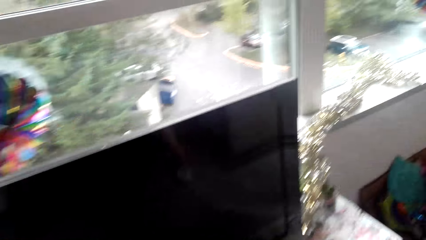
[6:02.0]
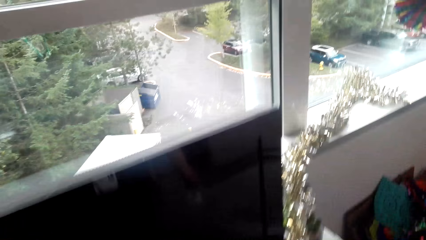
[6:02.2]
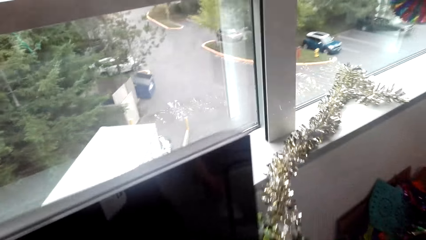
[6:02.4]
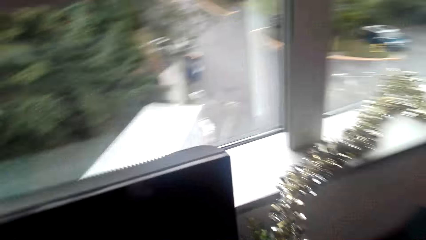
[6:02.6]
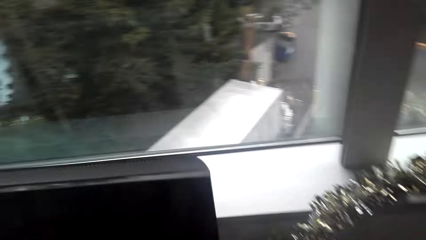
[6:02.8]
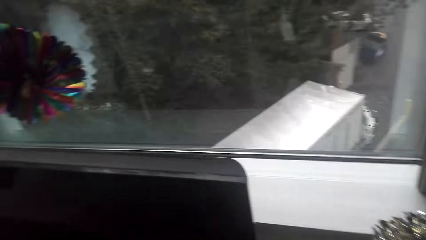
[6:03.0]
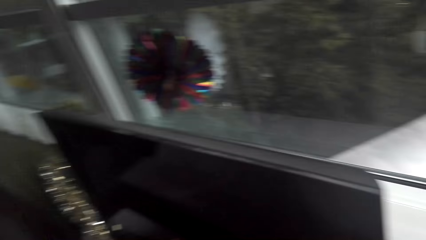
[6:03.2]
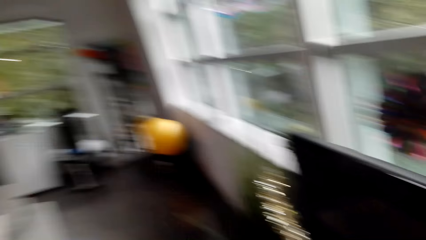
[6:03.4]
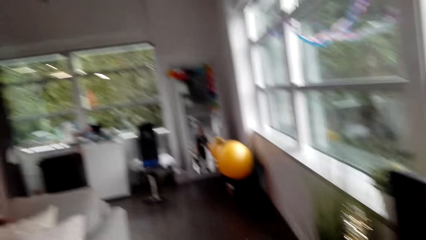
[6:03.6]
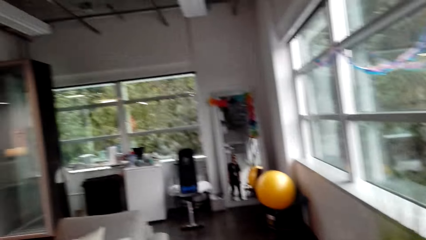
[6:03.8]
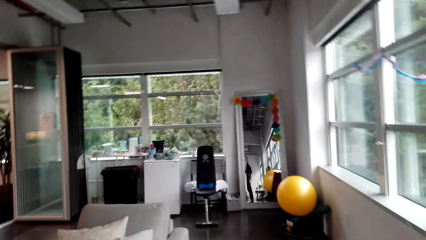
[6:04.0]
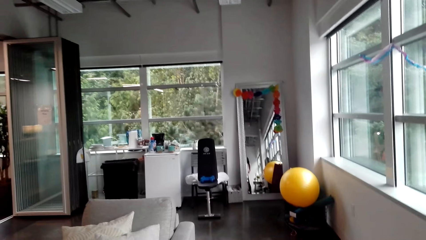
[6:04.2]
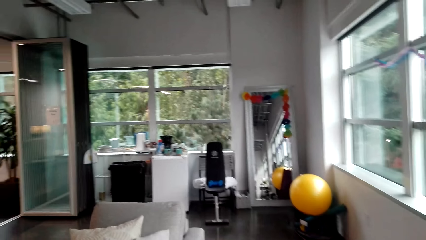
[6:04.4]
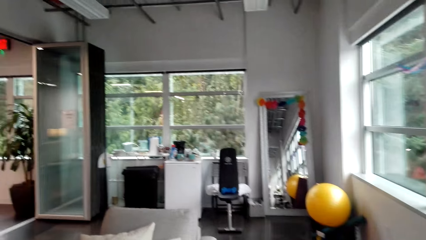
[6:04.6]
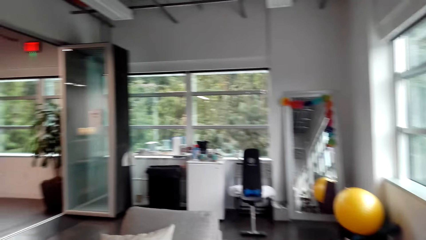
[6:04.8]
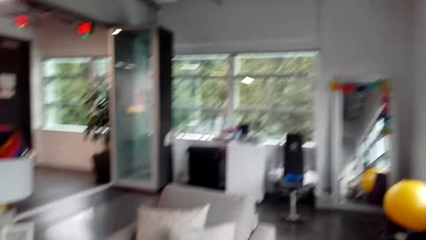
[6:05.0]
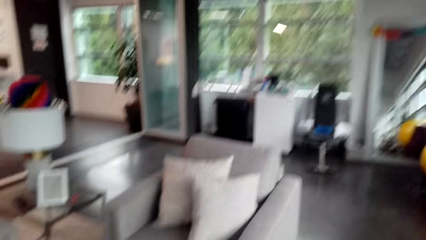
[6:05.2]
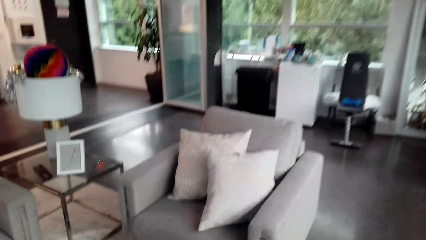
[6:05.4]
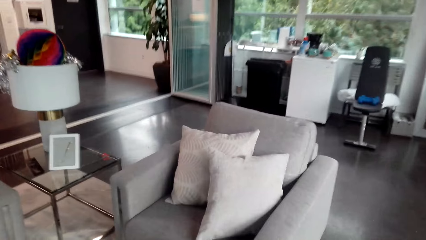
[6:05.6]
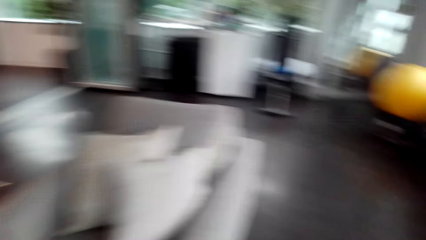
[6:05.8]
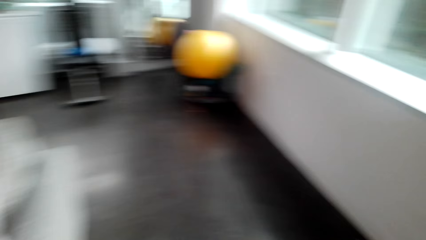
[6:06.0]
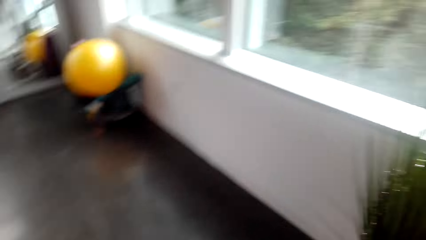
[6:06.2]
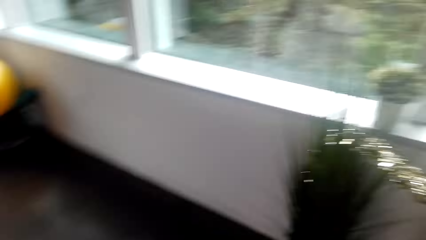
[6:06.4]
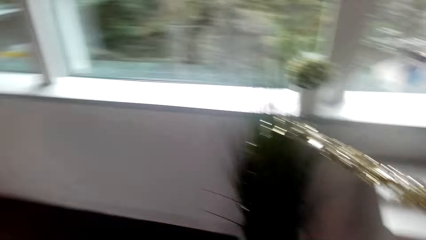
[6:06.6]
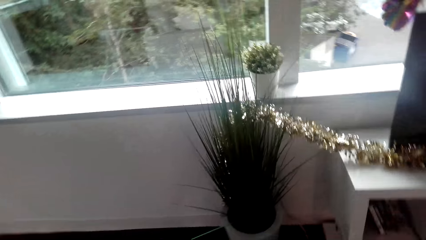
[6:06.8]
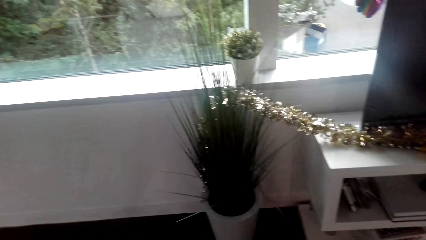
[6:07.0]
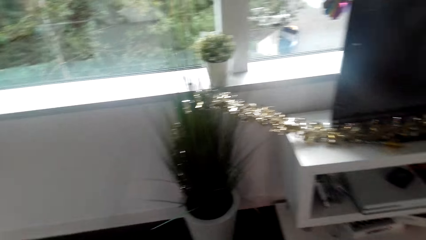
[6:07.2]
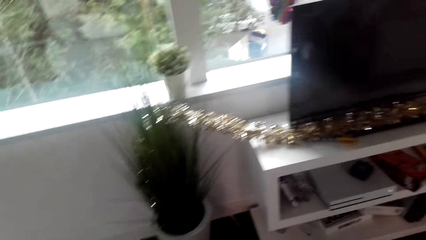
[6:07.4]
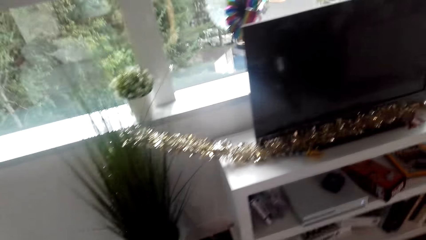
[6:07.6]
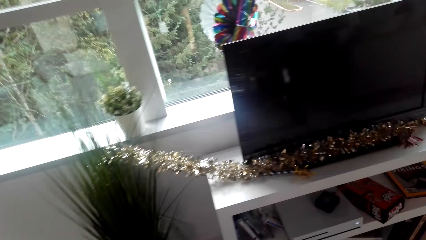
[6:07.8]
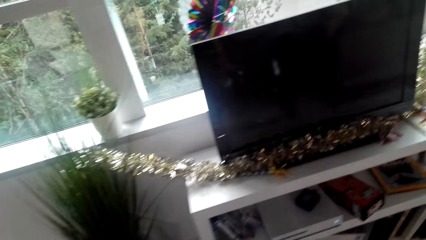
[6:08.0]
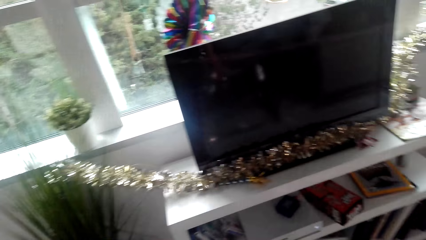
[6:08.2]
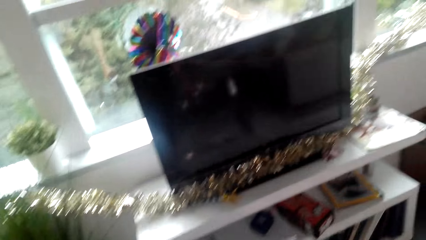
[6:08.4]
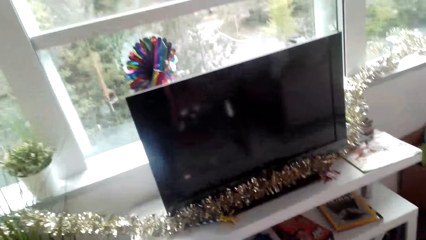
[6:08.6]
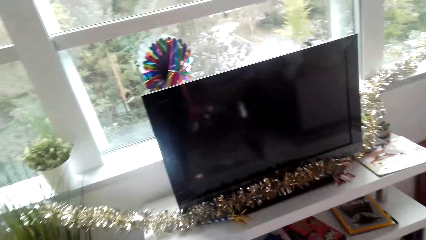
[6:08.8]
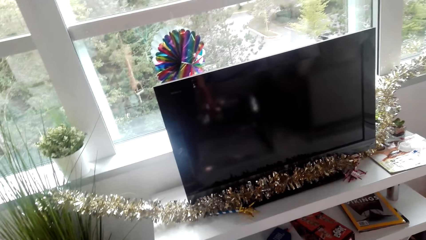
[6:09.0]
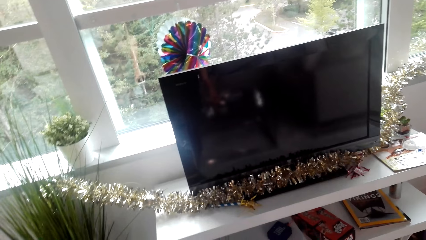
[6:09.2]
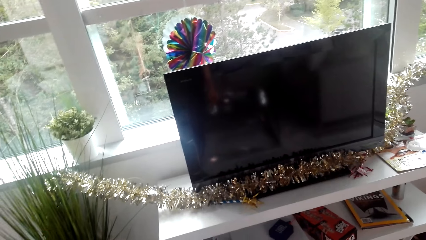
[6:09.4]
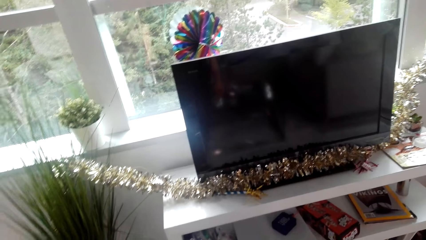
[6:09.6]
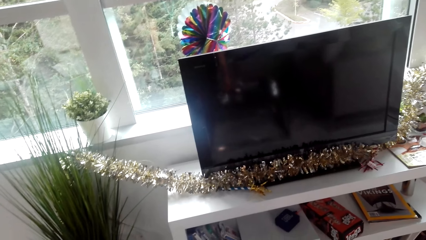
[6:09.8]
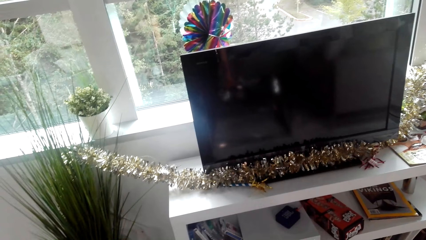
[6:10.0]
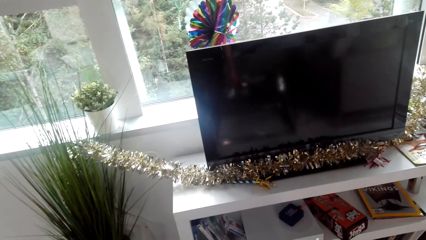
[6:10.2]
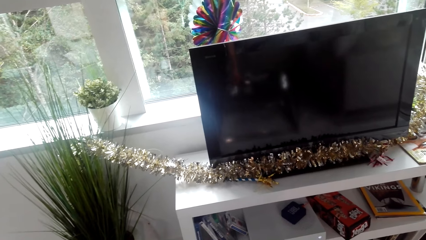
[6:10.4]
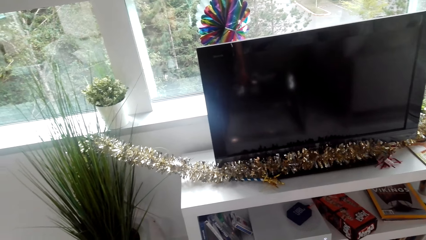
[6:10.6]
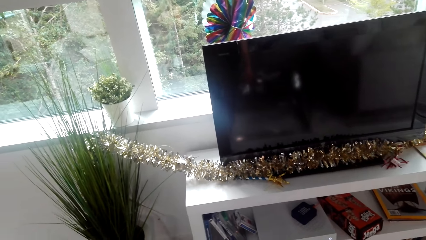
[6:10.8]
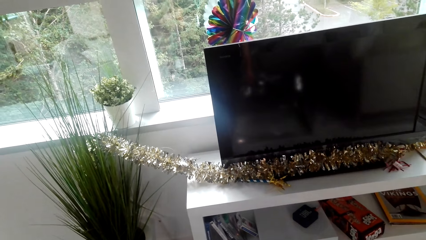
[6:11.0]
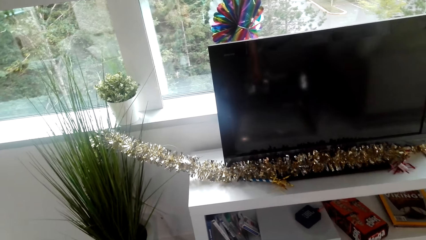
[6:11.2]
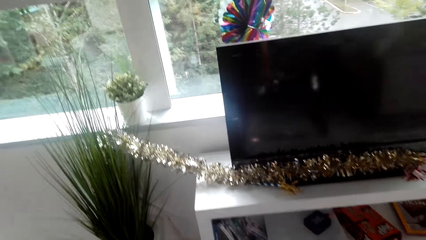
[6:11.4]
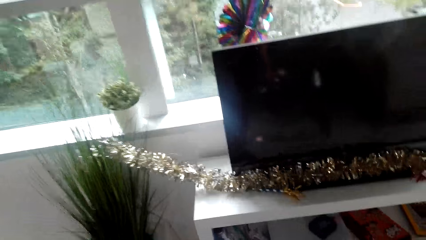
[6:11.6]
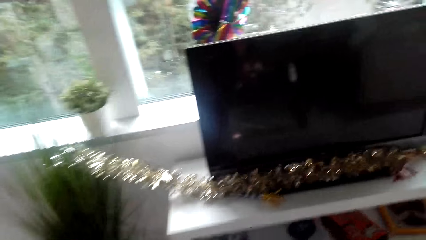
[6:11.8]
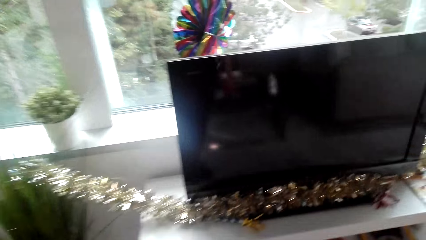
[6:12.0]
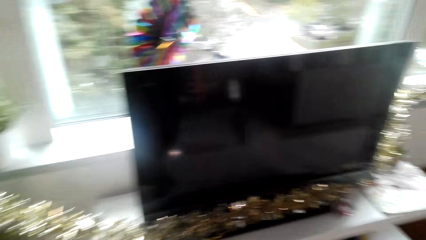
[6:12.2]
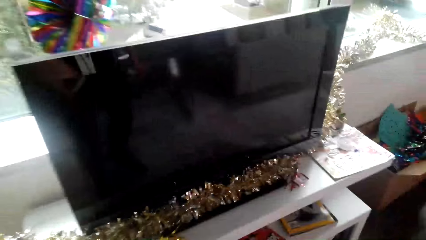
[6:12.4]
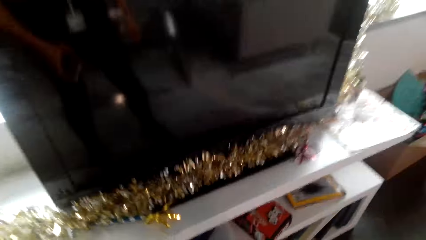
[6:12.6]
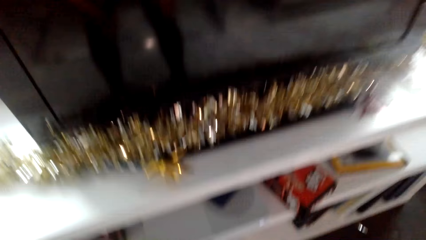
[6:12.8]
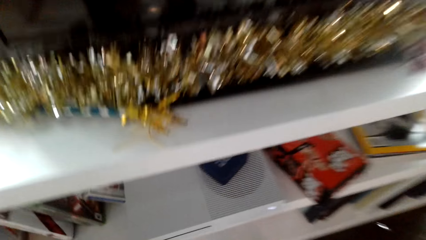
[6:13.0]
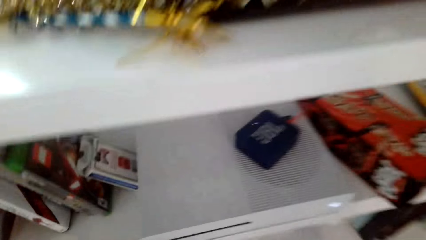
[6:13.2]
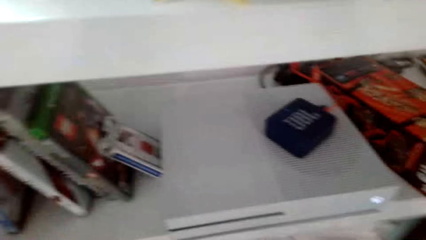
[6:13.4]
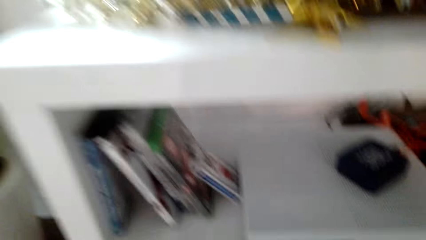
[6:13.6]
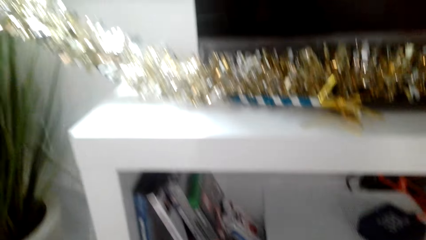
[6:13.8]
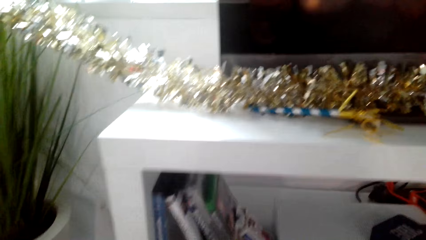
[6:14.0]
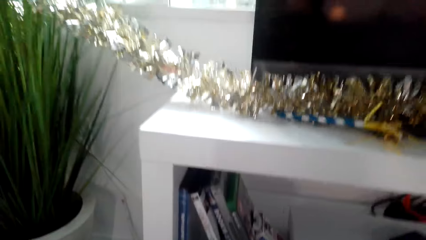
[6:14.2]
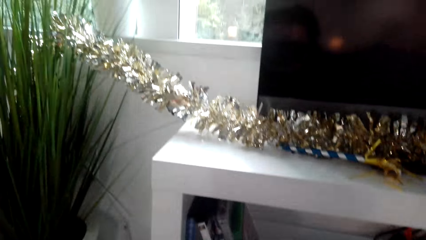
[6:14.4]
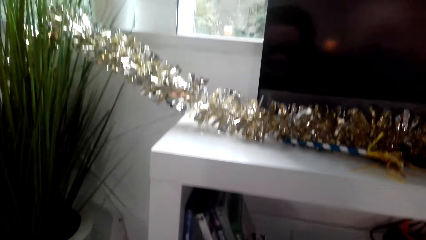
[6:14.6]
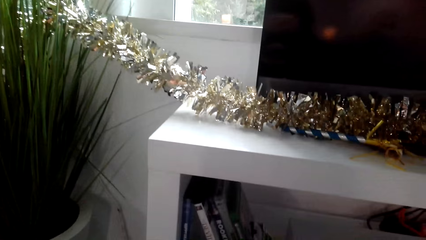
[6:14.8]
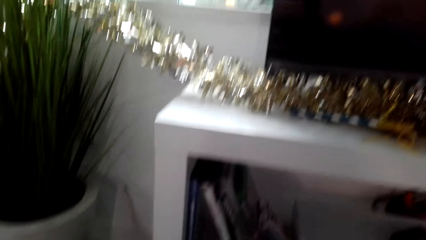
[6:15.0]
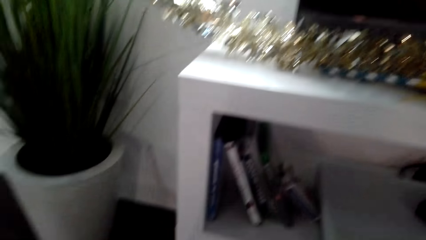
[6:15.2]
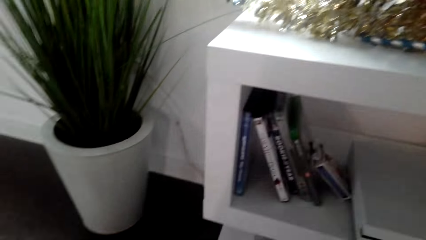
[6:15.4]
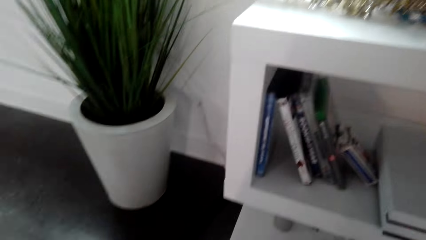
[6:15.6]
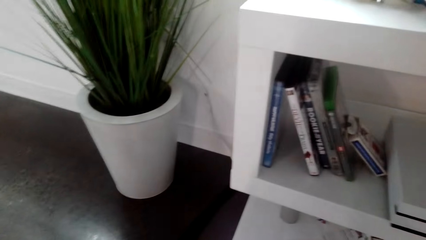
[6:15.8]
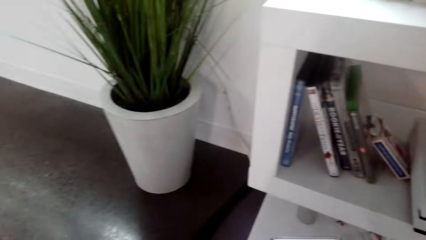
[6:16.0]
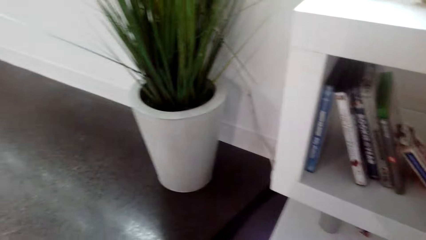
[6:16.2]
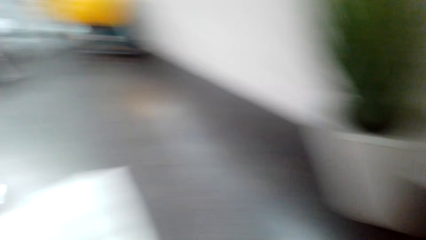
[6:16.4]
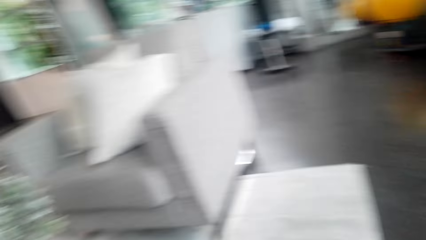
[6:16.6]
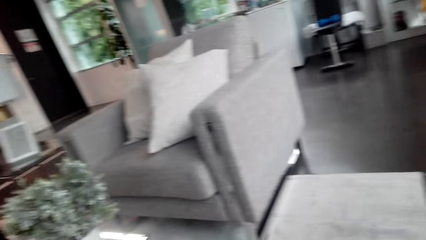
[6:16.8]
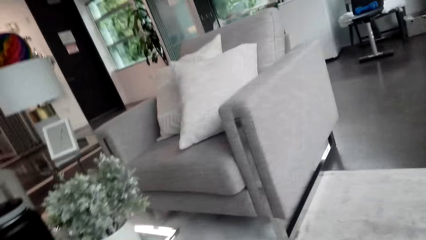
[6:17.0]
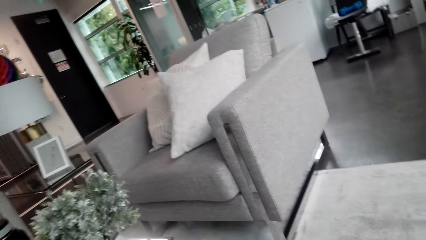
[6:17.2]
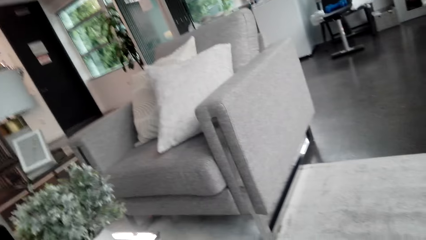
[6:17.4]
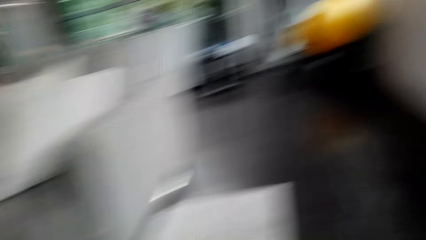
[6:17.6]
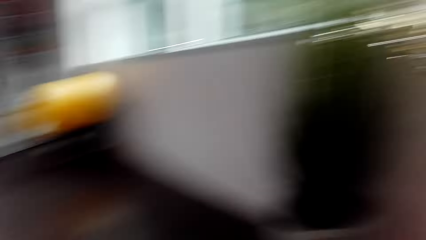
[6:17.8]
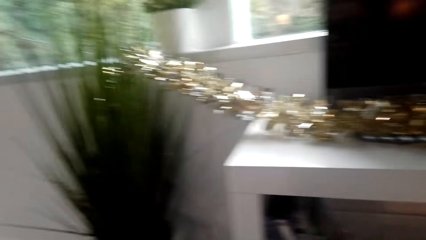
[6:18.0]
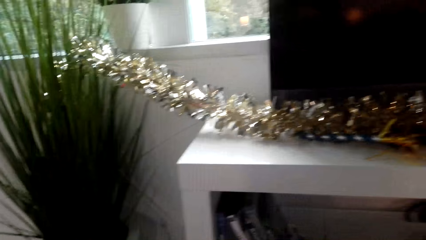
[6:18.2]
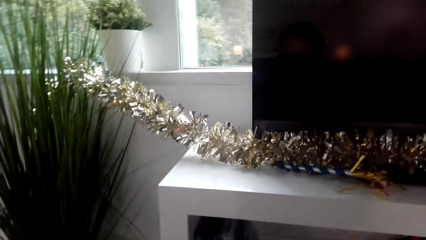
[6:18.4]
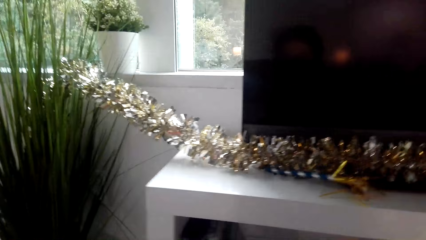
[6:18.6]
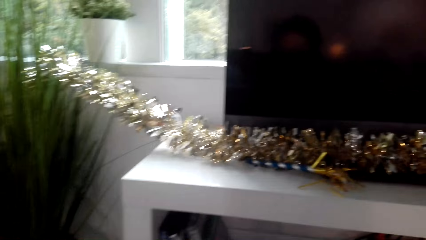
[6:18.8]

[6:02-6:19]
The camera wearer moves around the room. They look around.
